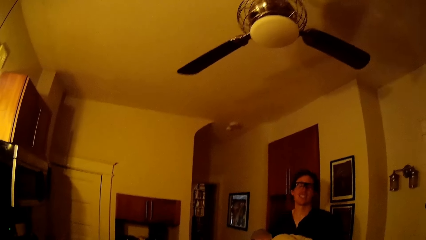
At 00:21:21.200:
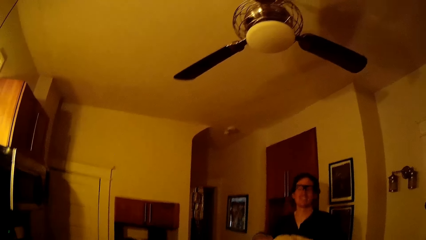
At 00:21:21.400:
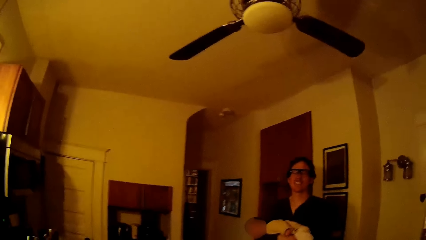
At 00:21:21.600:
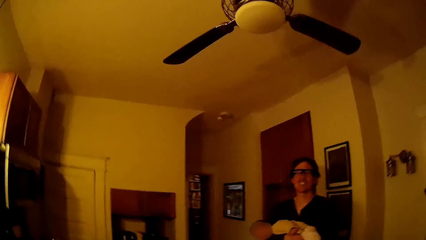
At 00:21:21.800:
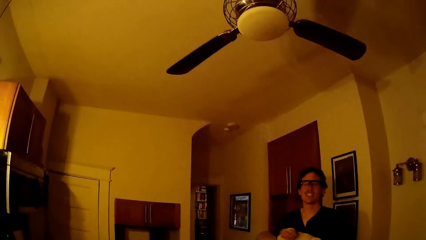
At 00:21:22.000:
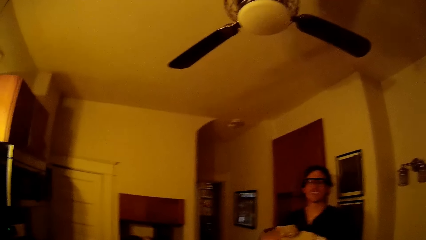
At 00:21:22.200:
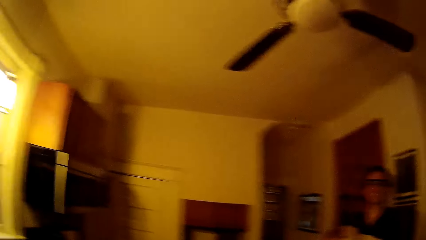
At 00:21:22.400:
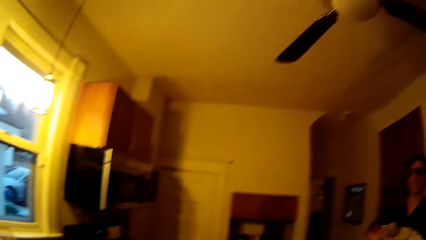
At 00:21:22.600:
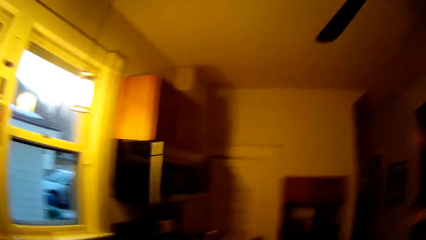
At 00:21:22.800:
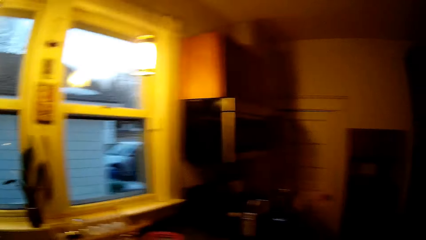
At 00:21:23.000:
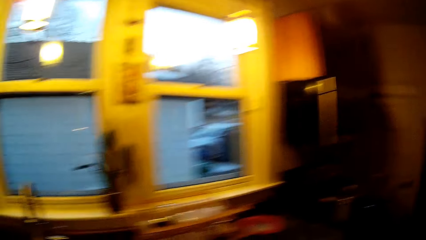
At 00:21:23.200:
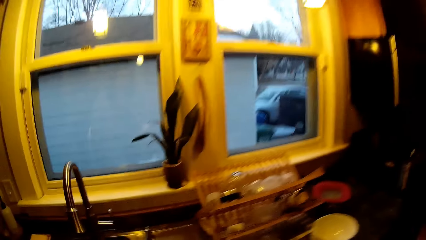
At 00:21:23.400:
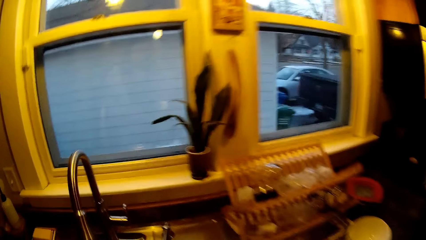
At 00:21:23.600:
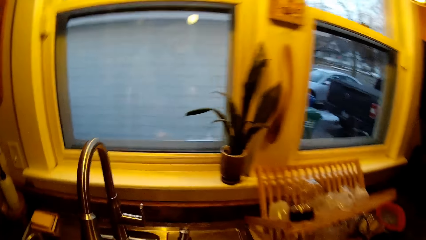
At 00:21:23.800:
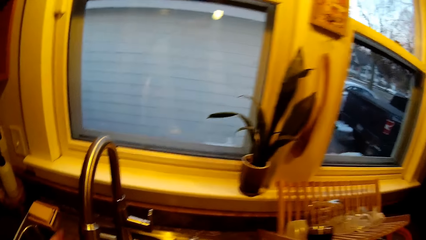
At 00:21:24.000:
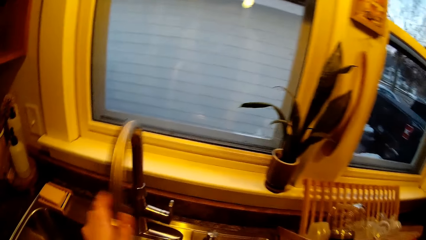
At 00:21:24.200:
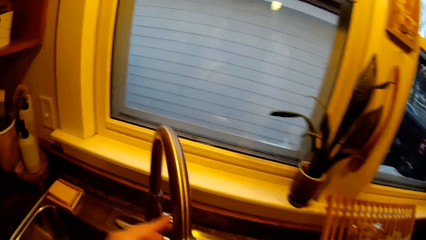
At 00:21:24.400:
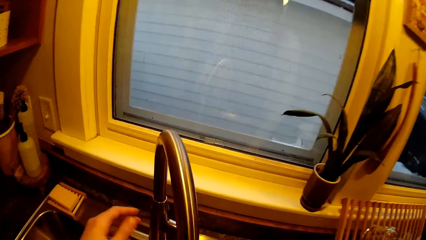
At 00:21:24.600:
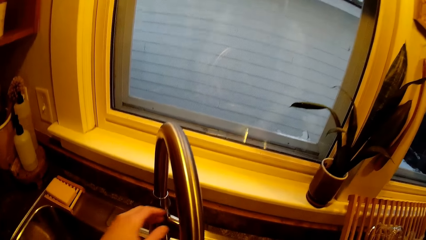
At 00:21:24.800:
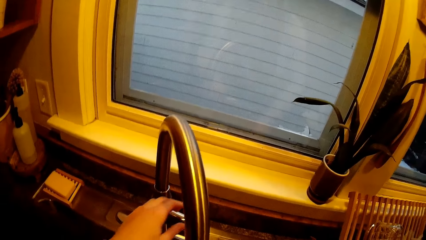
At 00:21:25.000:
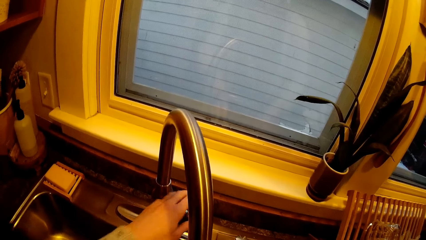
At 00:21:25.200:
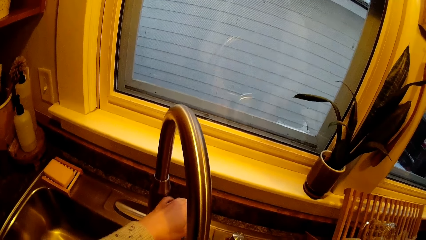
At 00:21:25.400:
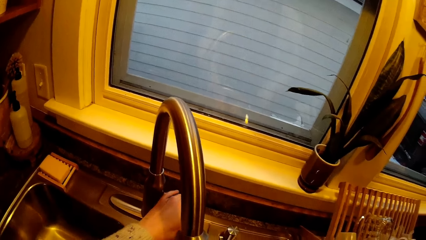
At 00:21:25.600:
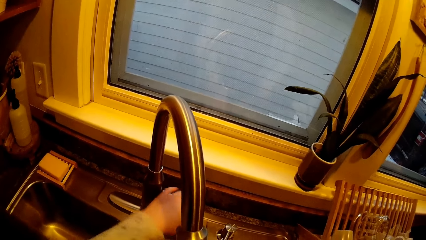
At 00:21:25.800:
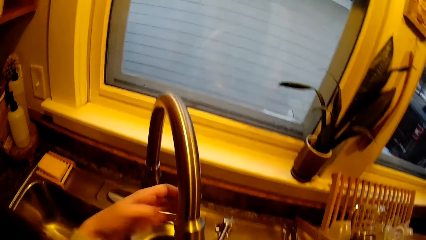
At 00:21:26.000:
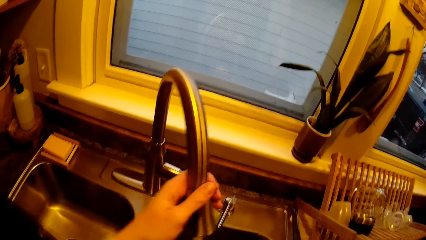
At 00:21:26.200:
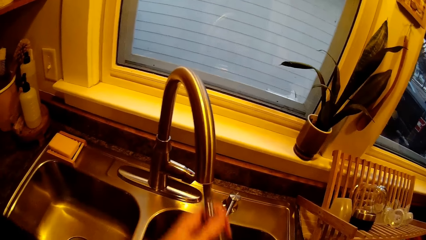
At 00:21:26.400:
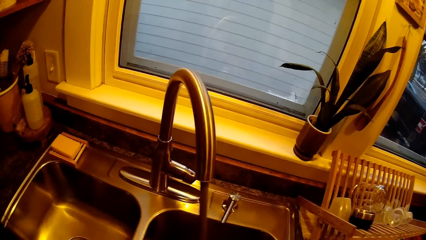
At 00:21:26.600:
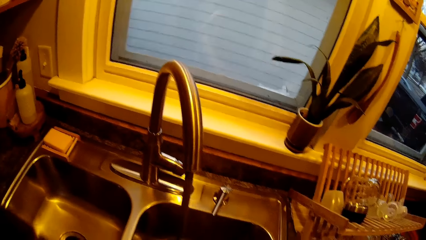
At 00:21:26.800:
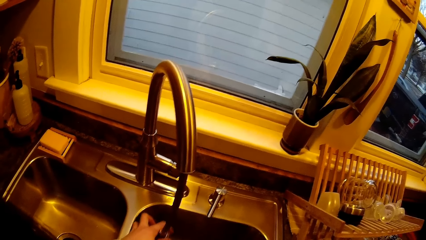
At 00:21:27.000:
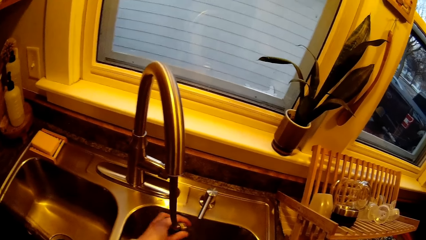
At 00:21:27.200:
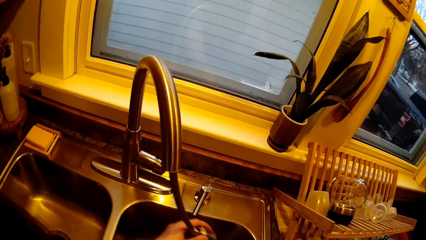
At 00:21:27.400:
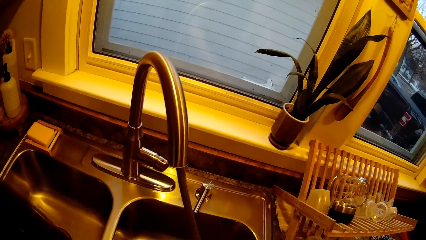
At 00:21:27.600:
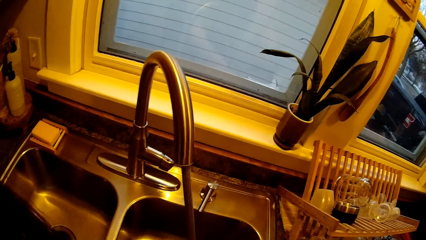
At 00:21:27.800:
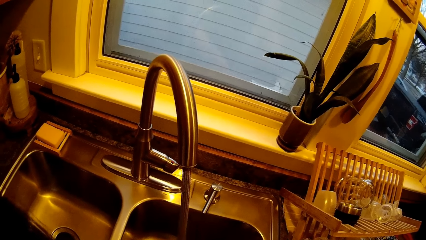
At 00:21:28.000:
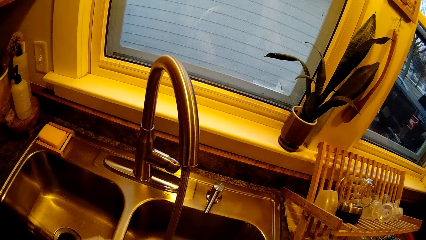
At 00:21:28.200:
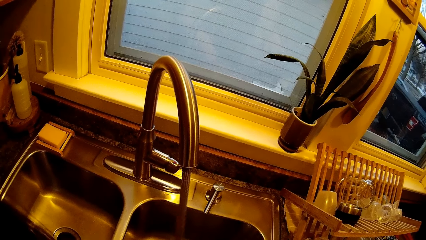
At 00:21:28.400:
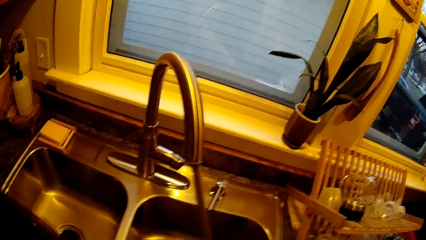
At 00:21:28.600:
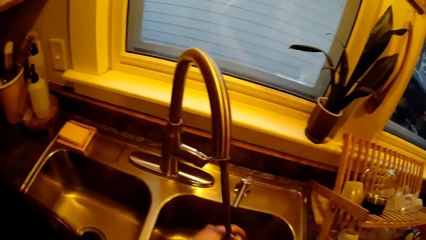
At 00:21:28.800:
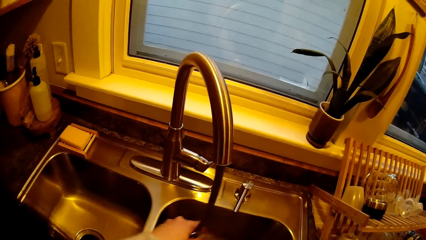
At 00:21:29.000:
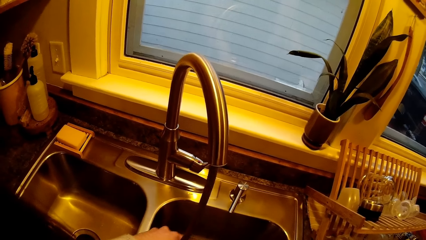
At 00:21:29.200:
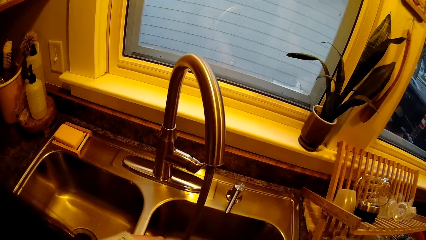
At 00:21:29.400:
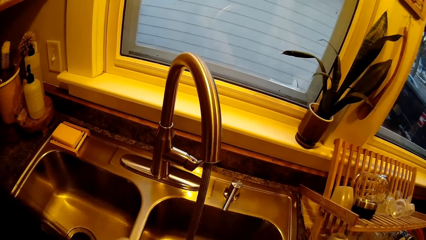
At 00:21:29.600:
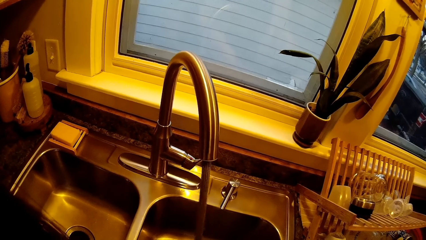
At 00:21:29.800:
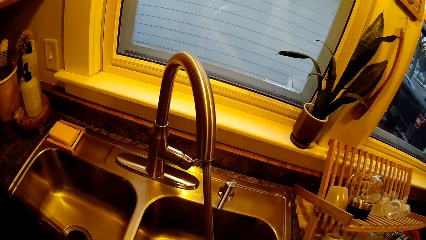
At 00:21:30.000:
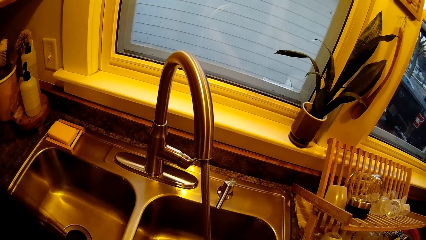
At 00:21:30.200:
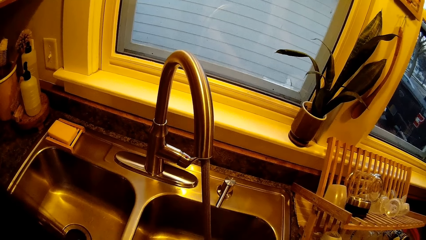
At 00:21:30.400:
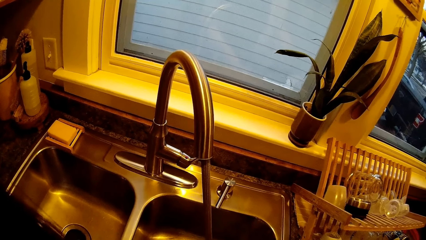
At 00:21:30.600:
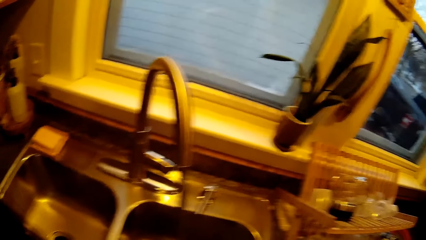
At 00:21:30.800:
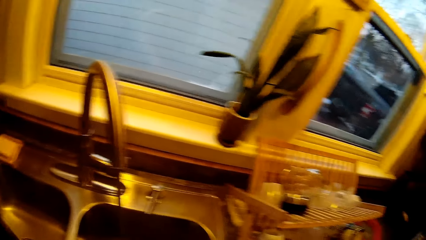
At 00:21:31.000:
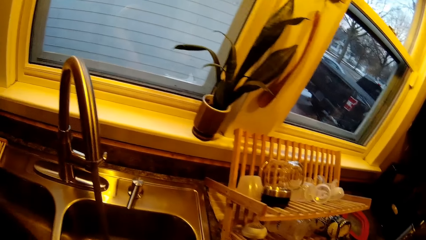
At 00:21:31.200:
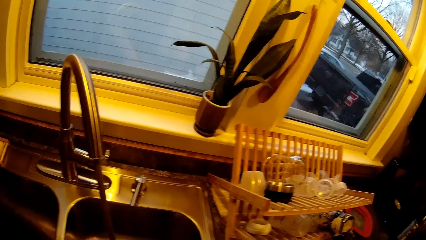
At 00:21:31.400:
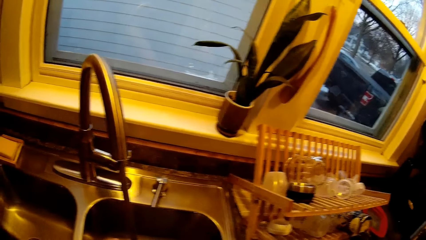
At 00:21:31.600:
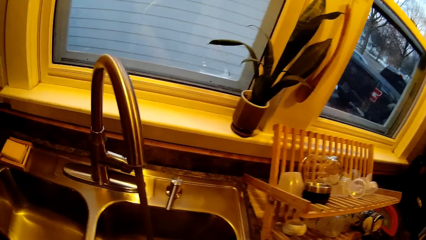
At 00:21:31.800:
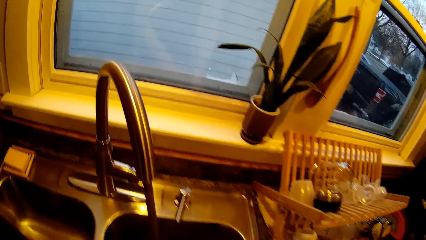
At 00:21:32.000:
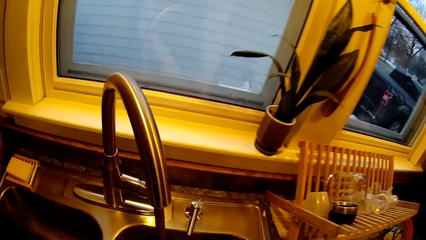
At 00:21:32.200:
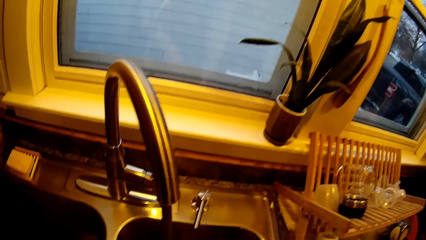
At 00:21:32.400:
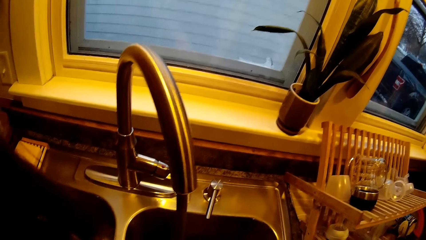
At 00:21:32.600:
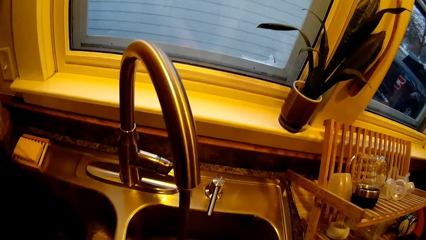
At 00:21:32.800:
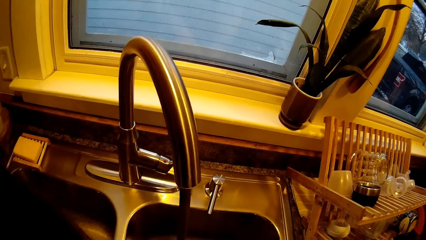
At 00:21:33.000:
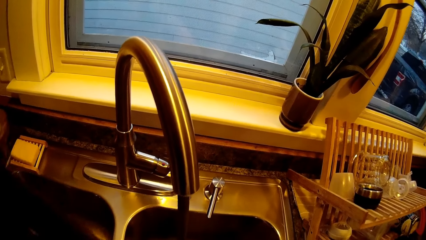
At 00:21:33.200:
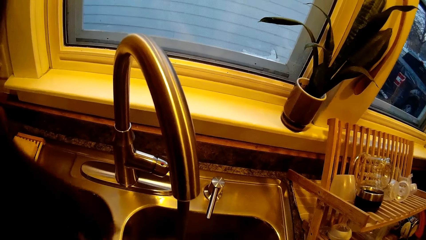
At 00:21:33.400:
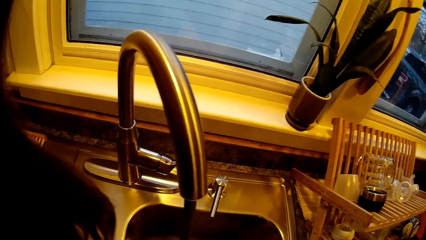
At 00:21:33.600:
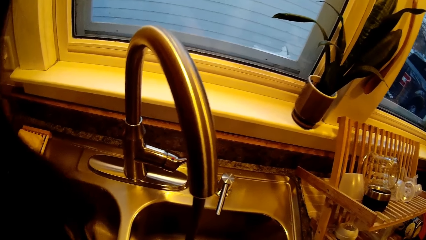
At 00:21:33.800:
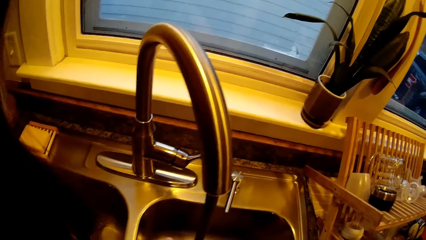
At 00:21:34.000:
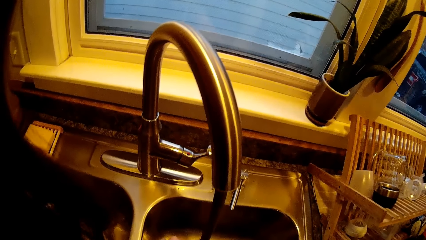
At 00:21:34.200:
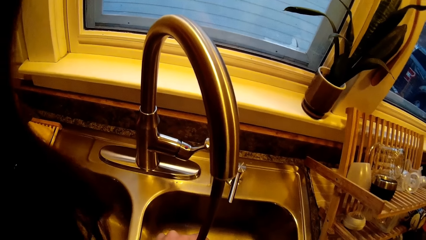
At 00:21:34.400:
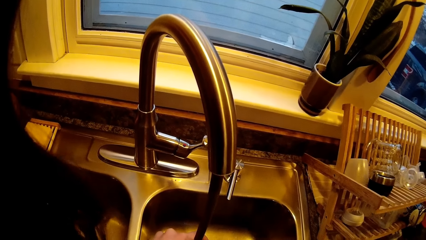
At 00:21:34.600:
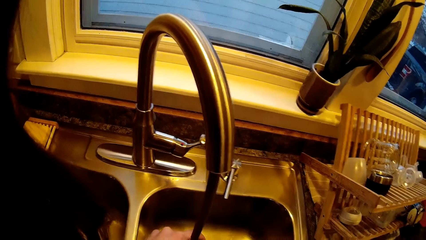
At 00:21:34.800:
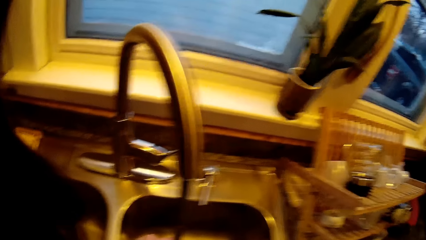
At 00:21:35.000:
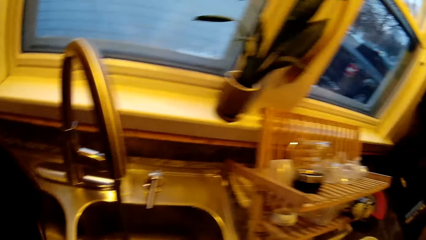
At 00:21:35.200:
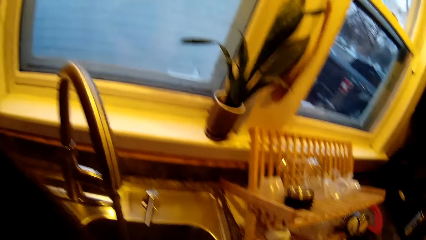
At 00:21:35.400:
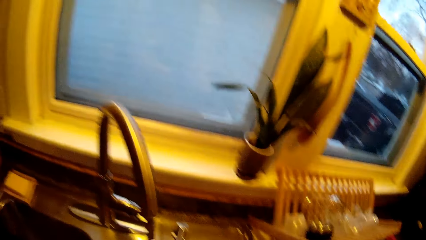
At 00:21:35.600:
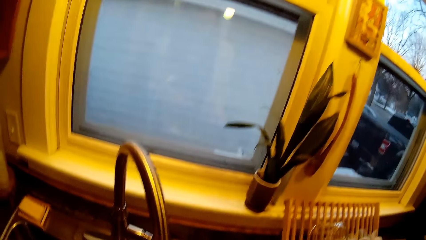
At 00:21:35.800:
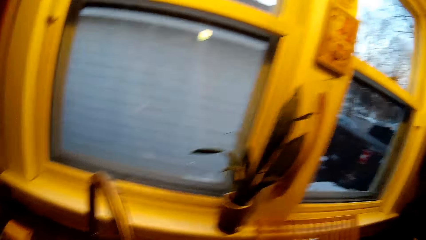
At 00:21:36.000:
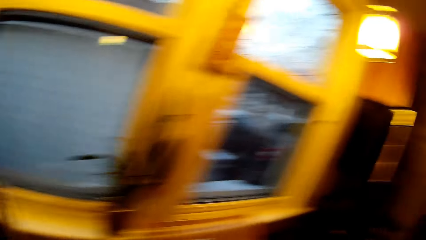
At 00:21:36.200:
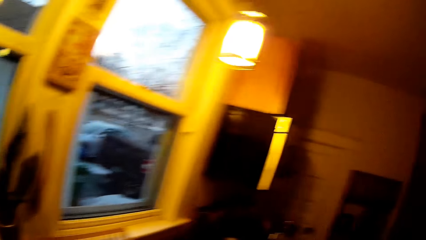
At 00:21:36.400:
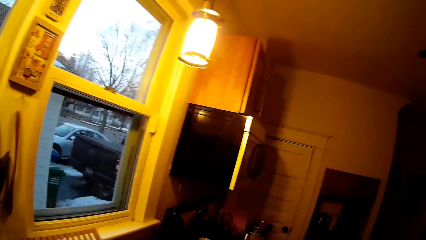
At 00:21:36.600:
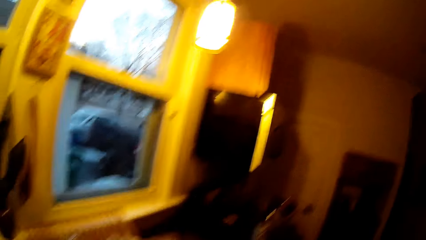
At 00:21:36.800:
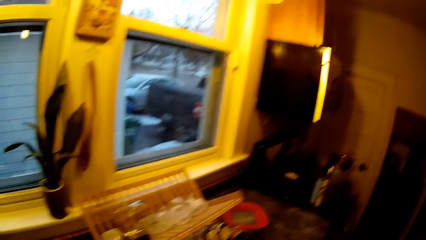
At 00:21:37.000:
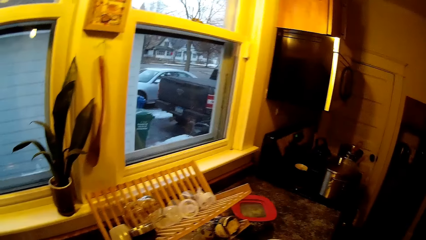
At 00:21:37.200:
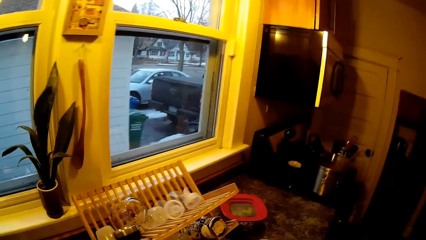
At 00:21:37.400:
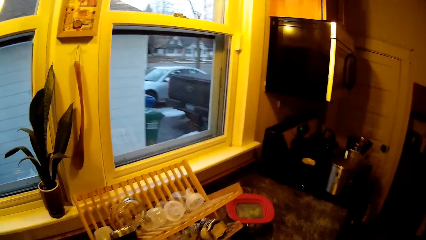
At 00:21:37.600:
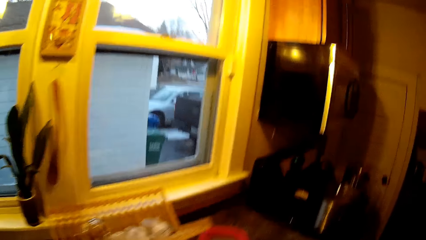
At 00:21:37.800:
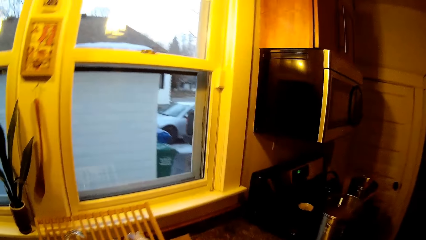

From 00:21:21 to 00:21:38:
The camera wearer moves a tap with her left hand. She touches the tap. She opens the tap with her left hand. She moves a hose of the tap with her left hand. She pulls the sprayer. She washes the sink with the sprayer.
